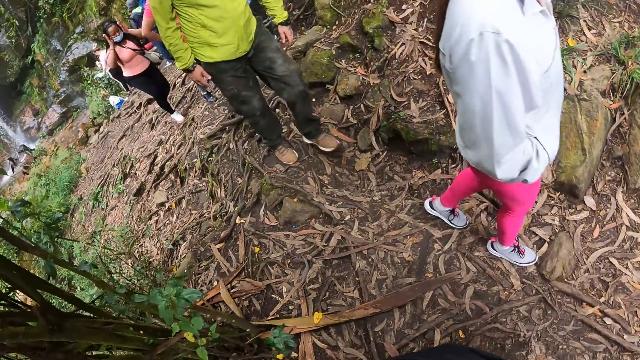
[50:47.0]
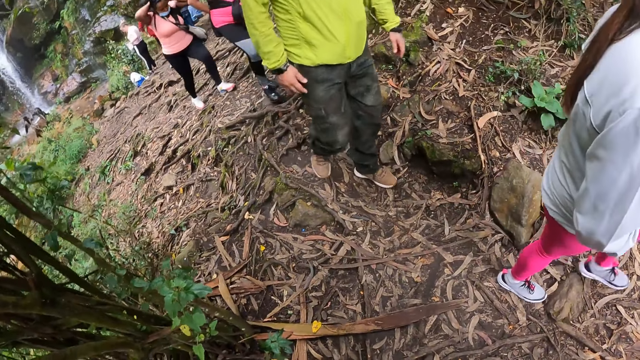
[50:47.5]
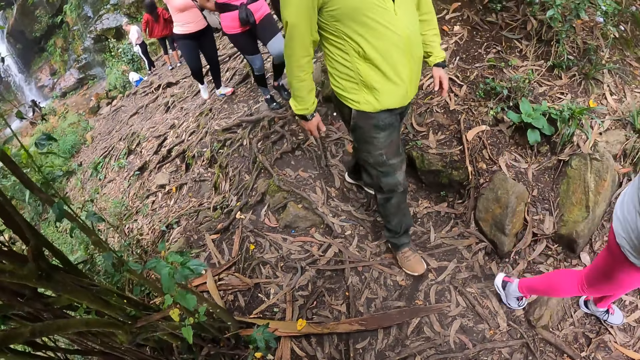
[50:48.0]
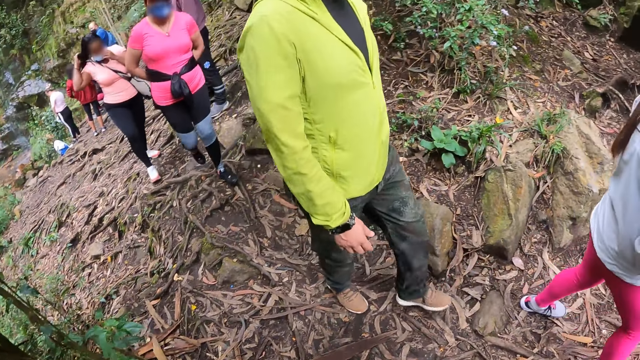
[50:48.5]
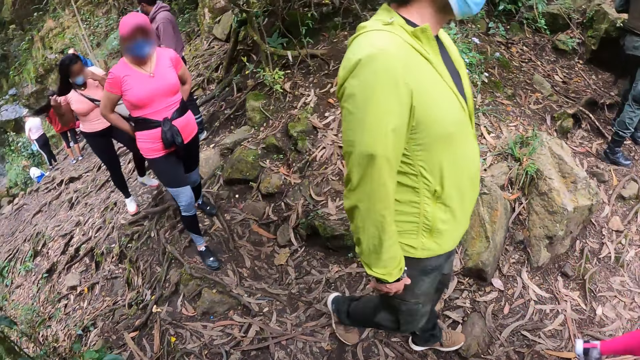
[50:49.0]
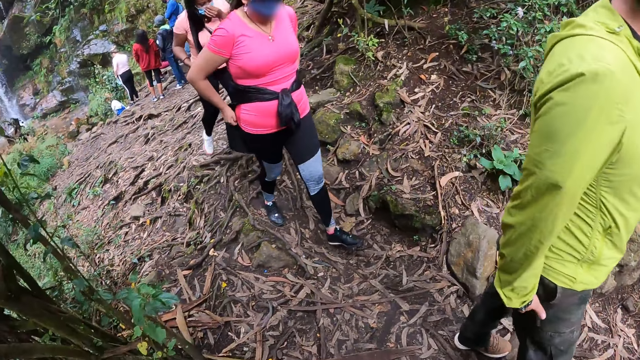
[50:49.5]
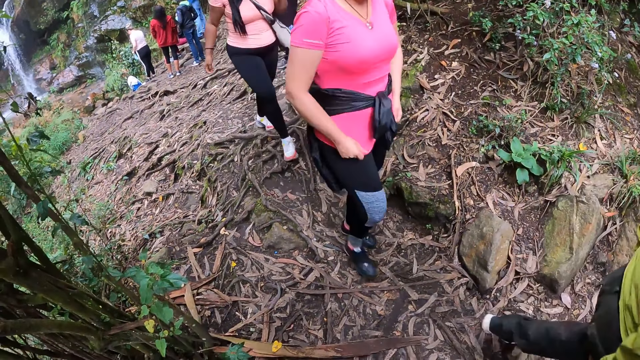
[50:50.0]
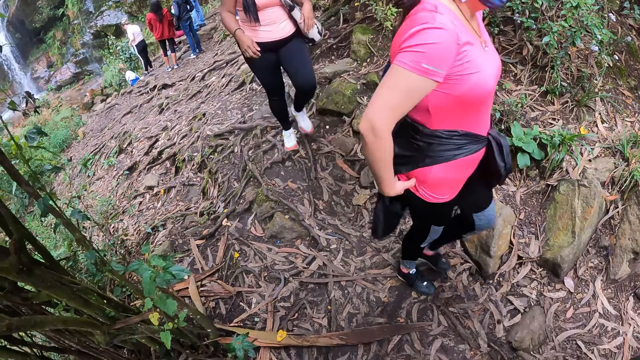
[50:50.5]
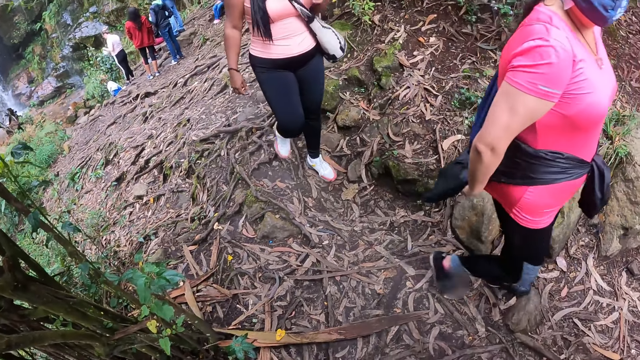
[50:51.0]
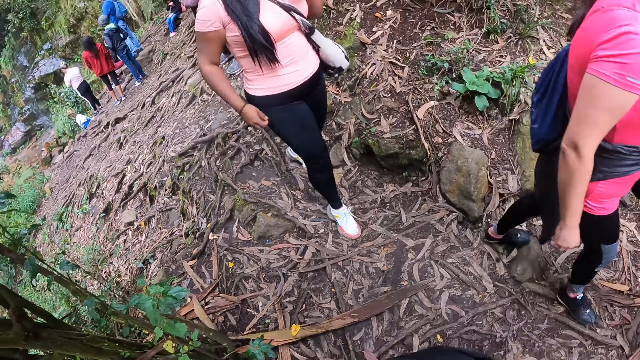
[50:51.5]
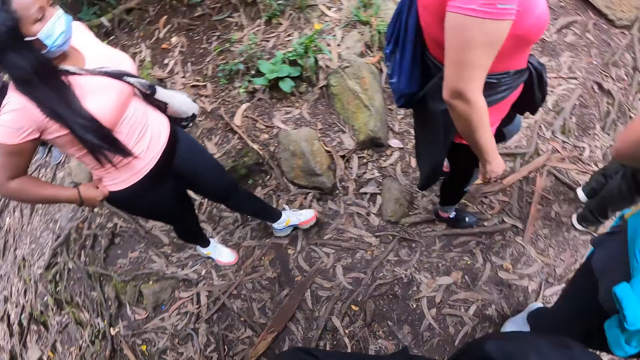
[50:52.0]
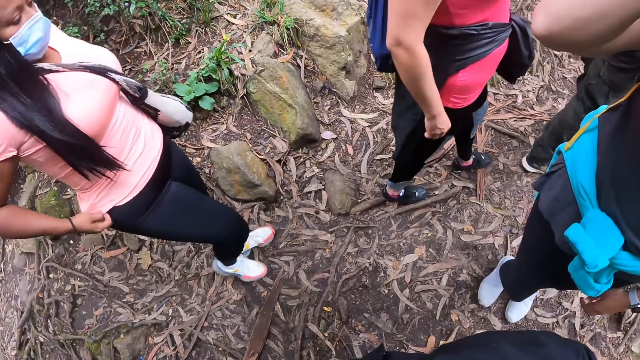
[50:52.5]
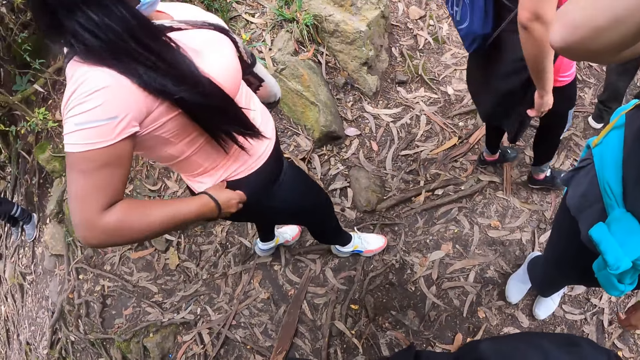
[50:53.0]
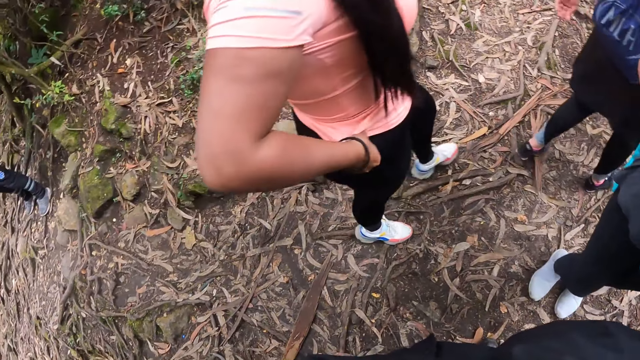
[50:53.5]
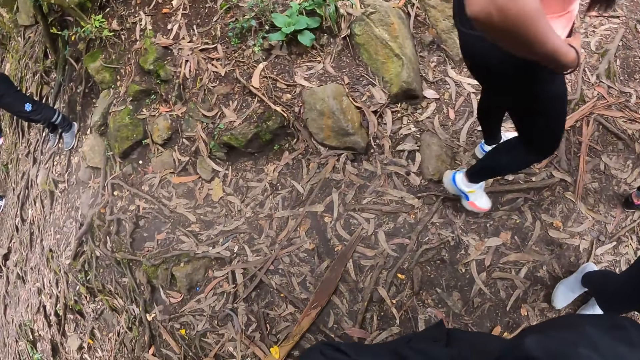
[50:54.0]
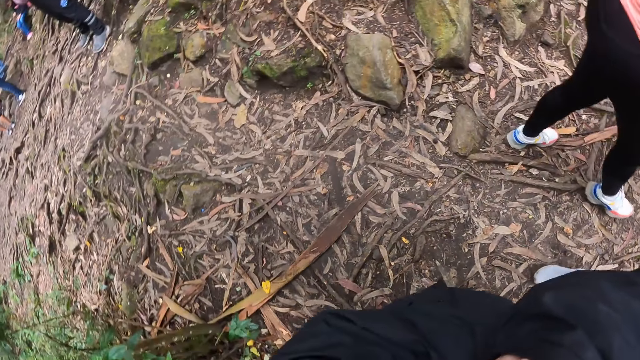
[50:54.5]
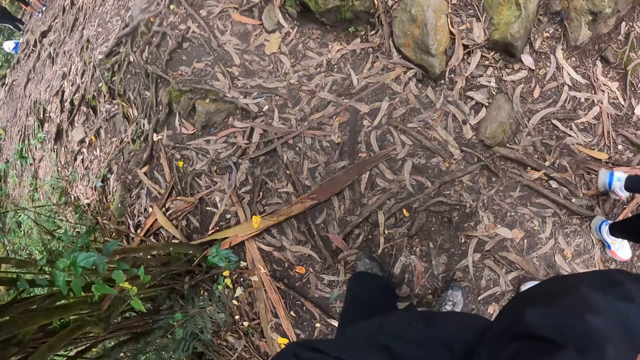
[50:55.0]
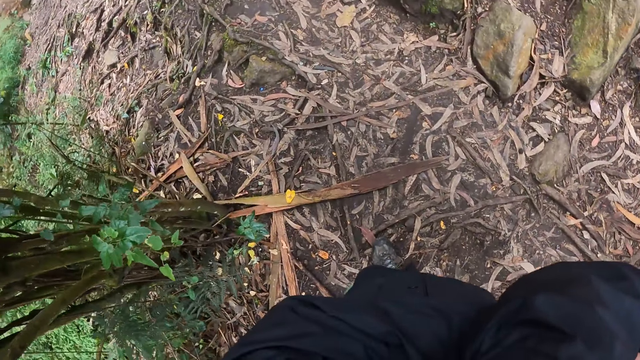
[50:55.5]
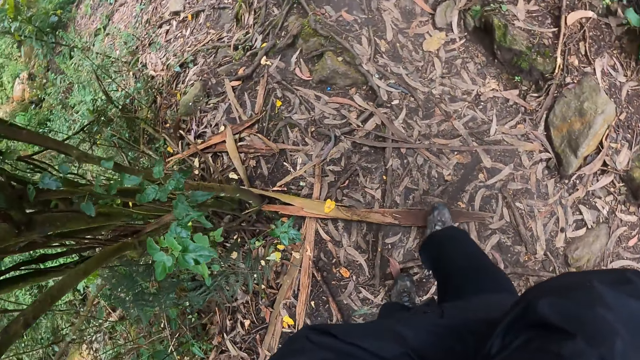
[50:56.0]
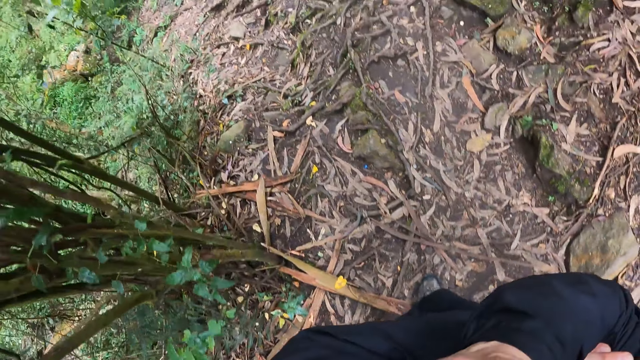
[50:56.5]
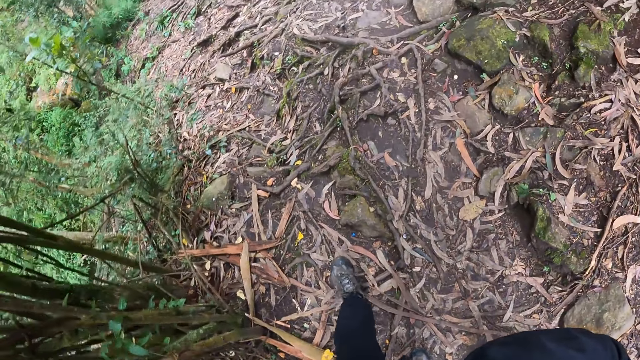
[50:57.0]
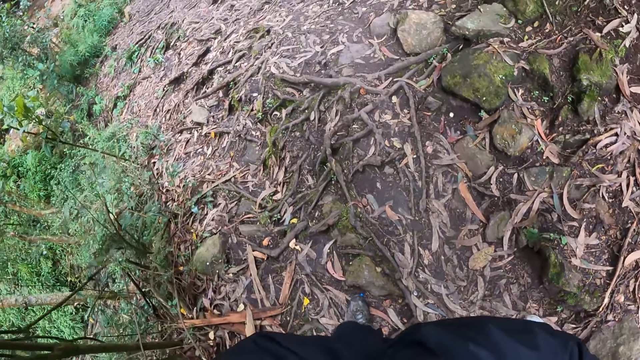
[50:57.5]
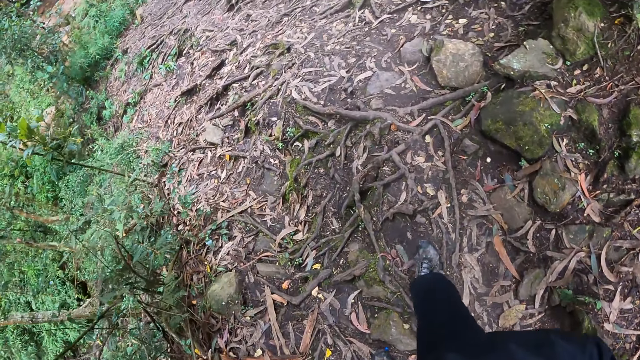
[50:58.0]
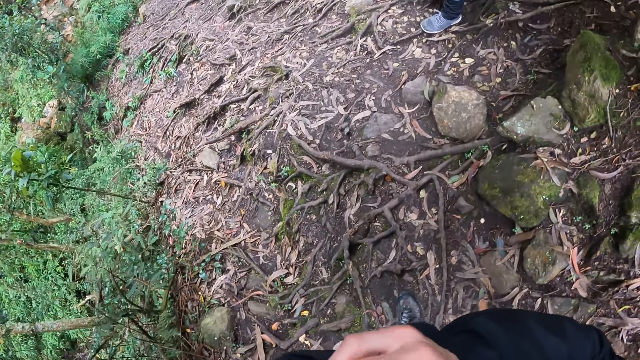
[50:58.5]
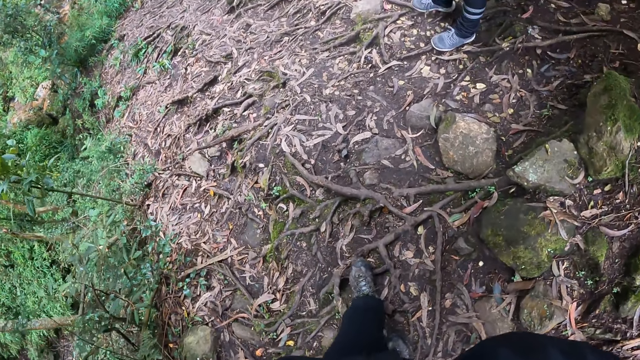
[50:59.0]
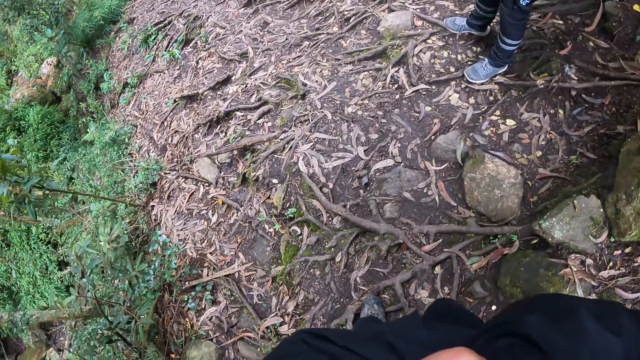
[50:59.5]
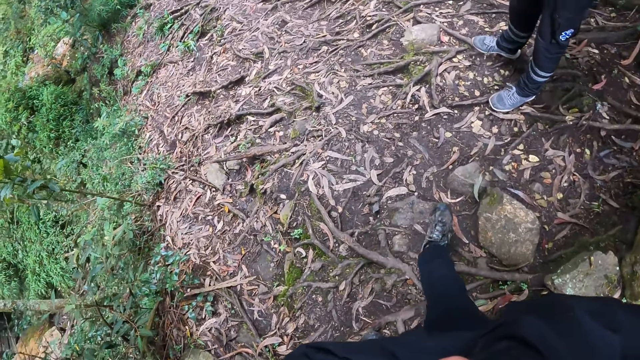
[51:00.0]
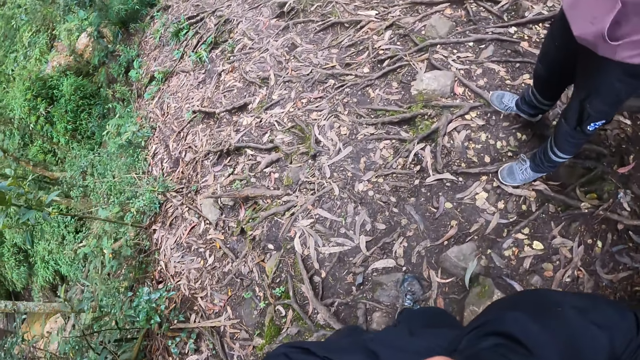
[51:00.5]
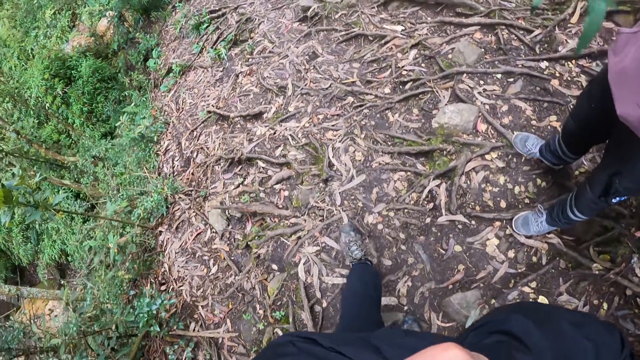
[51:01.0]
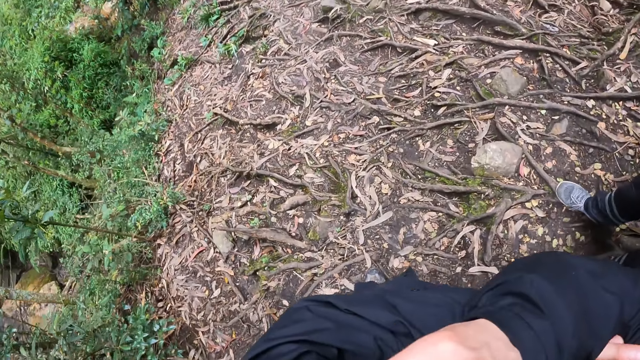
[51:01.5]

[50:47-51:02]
The camera wearer walks. They walk down a path with the woman.

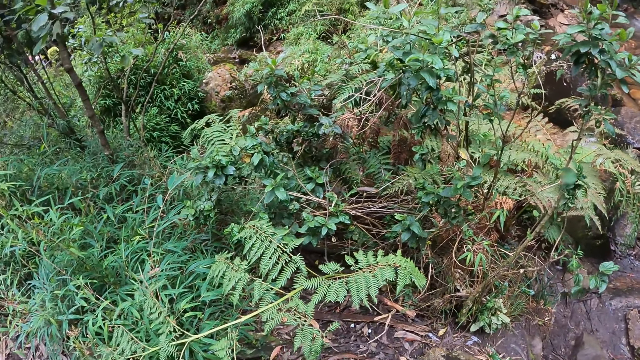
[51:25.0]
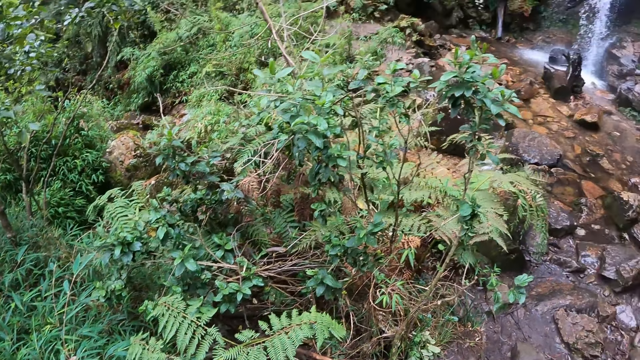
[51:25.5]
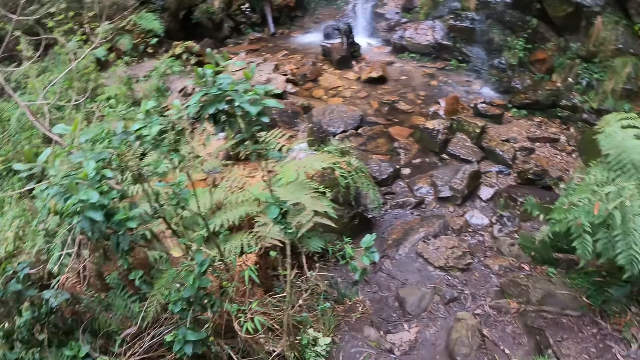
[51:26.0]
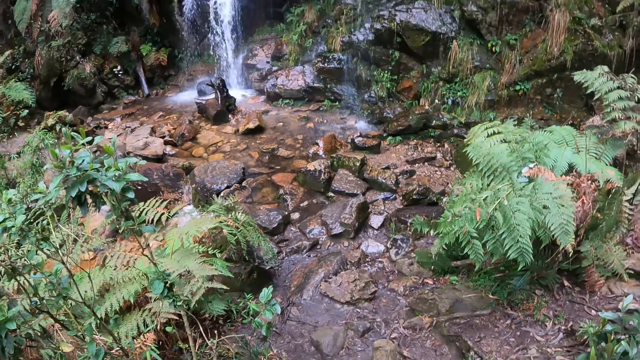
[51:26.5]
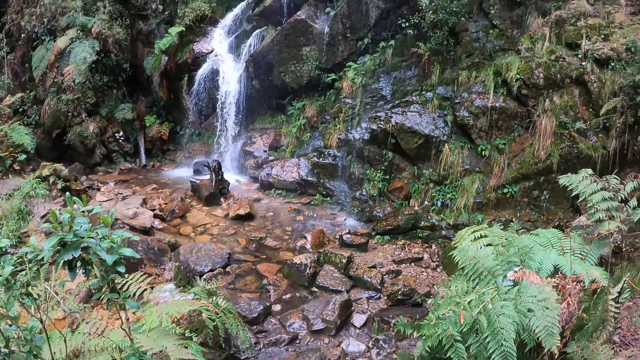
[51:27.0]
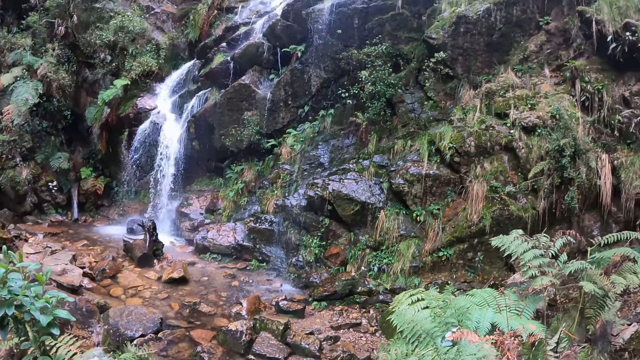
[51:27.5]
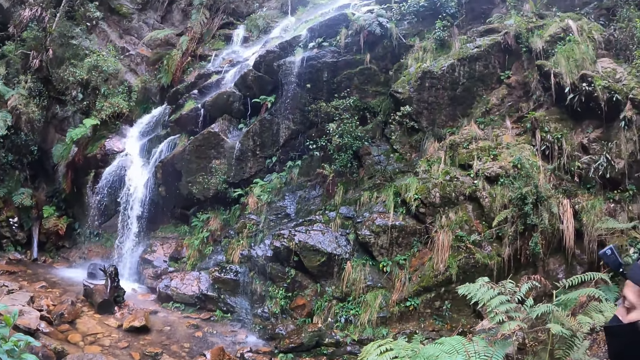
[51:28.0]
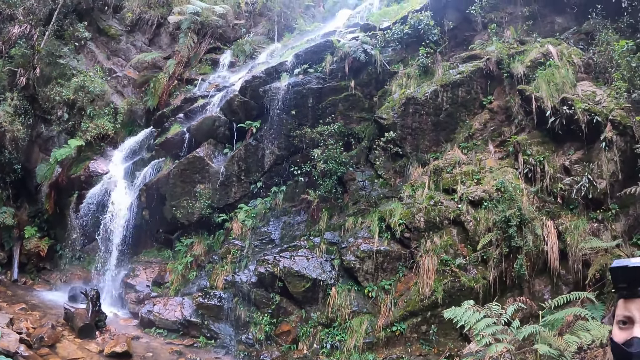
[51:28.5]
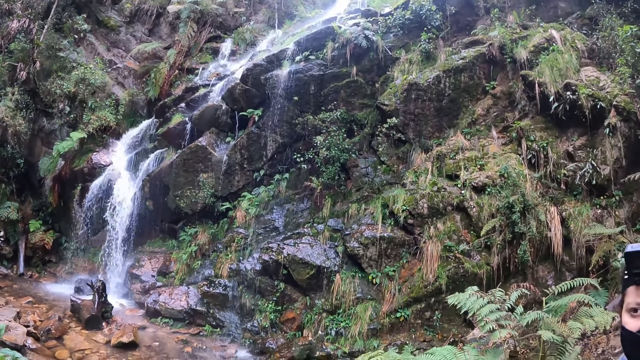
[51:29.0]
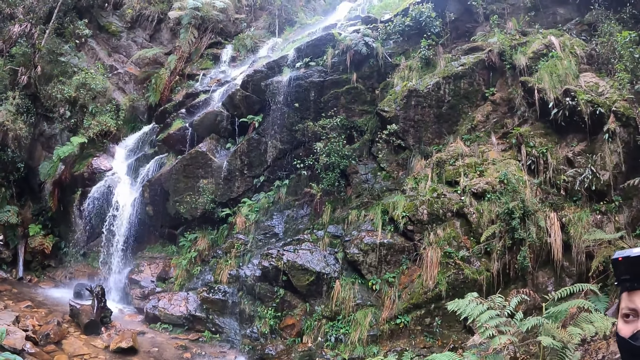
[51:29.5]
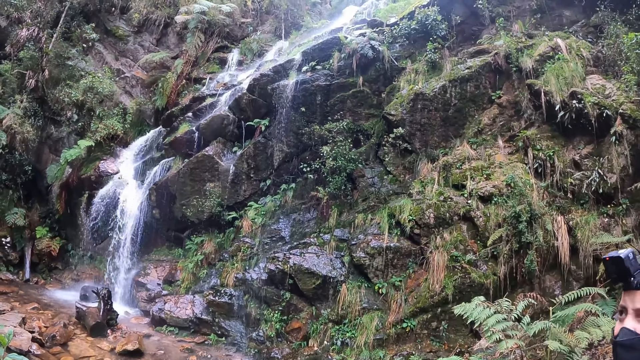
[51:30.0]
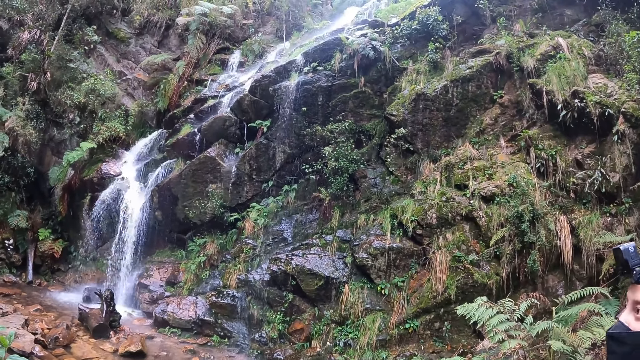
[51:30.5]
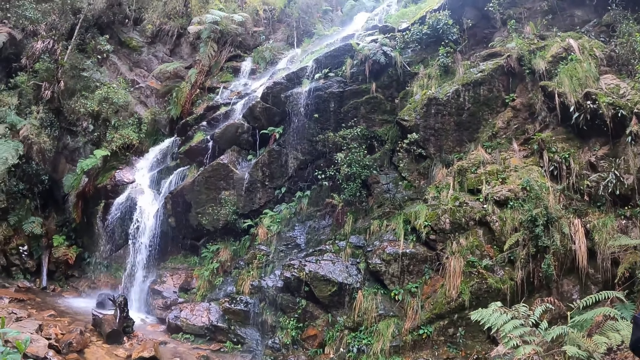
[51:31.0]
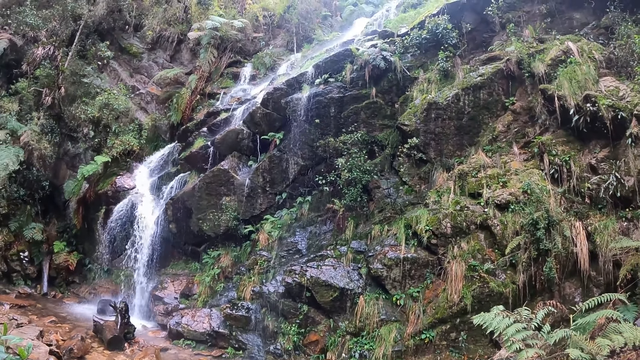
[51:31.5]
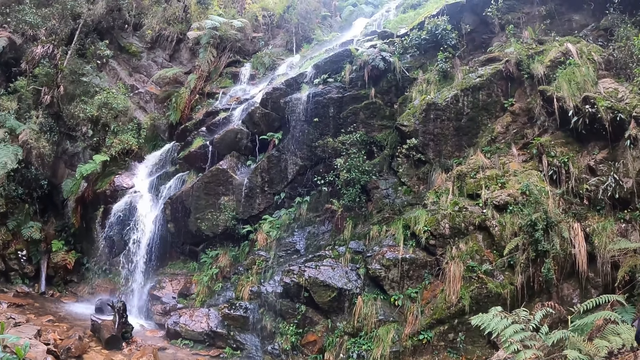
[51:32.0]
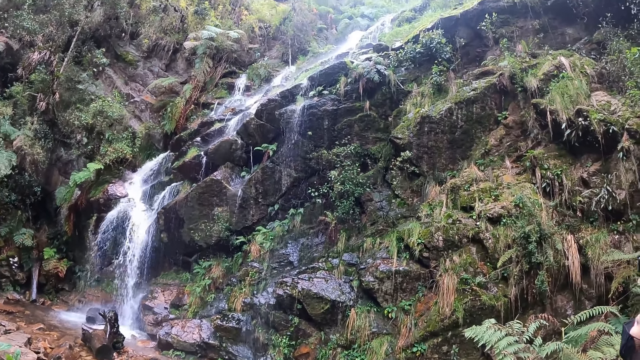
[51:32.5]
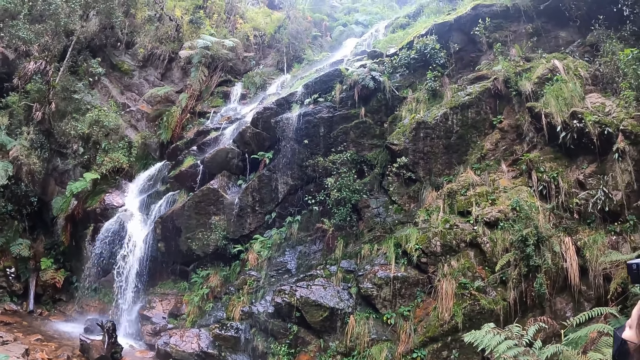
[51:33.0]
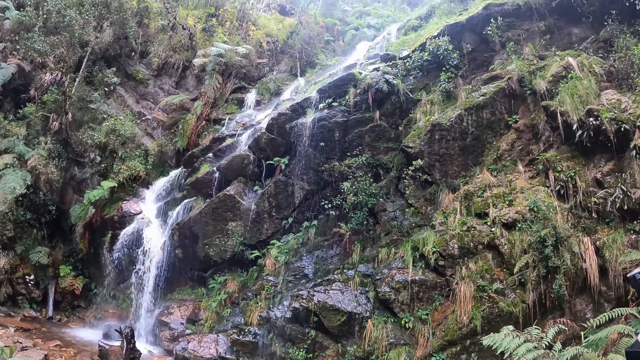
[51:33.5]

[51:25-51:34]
The camera wearer looks around. They interact inaudibly with the woman. They look at the waterfall.
